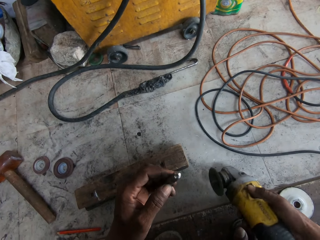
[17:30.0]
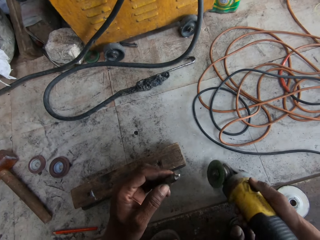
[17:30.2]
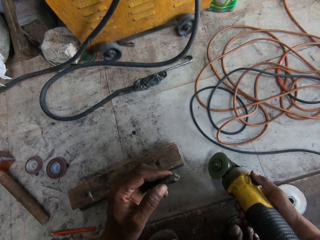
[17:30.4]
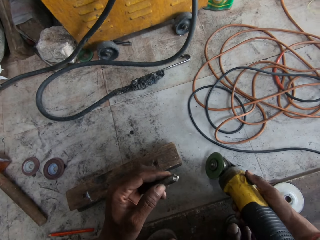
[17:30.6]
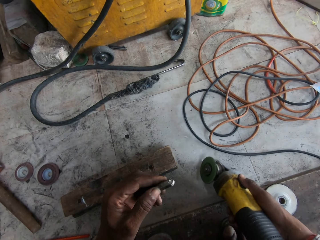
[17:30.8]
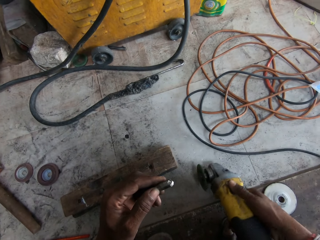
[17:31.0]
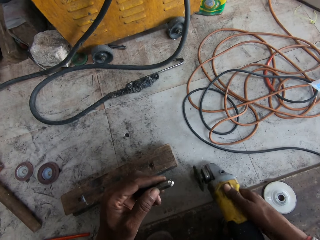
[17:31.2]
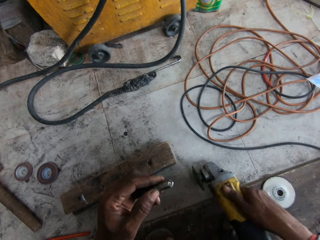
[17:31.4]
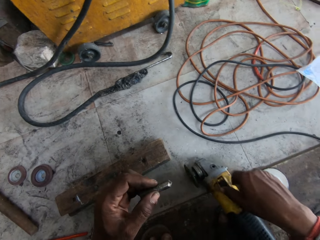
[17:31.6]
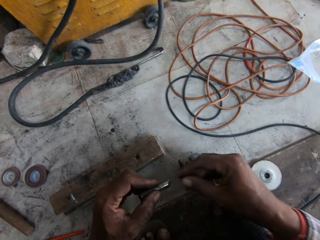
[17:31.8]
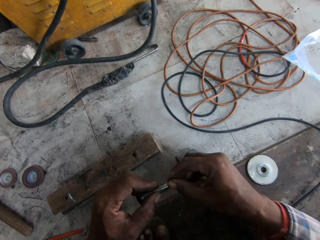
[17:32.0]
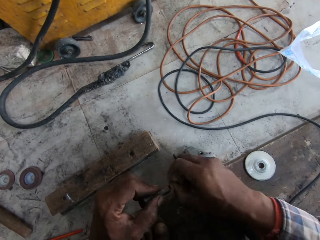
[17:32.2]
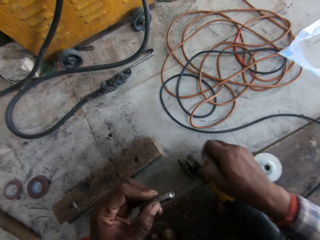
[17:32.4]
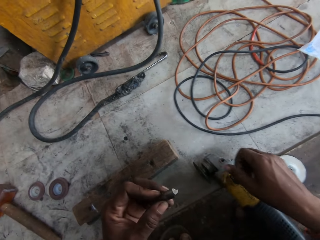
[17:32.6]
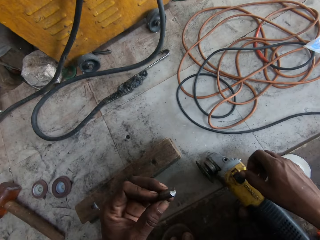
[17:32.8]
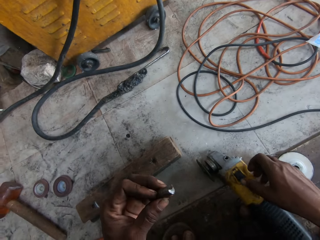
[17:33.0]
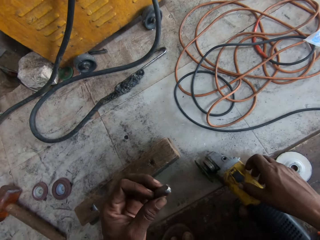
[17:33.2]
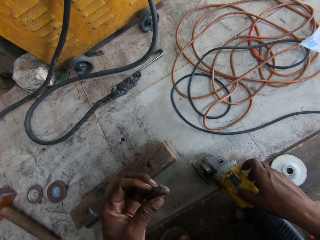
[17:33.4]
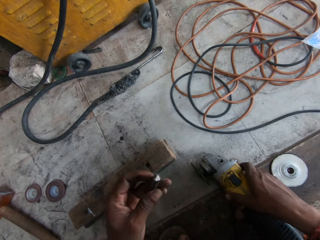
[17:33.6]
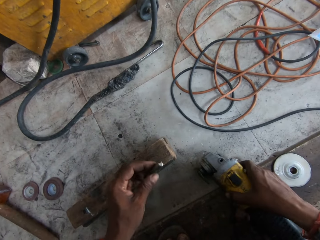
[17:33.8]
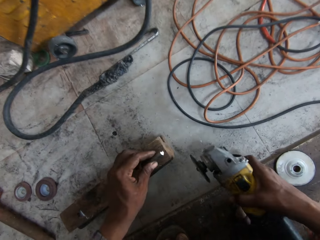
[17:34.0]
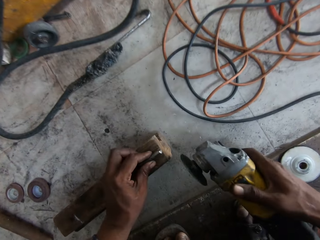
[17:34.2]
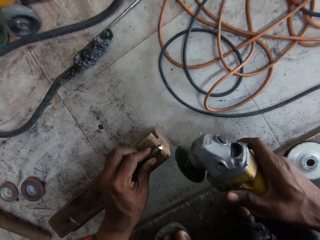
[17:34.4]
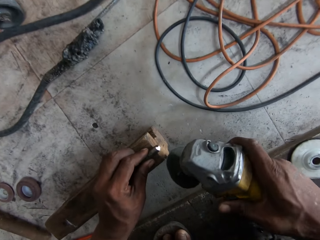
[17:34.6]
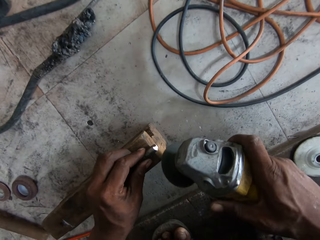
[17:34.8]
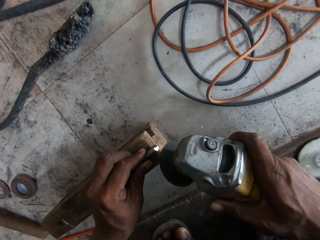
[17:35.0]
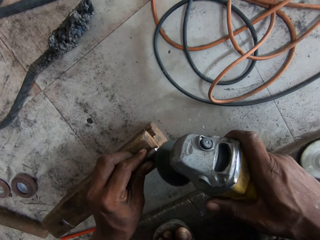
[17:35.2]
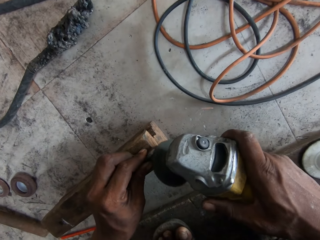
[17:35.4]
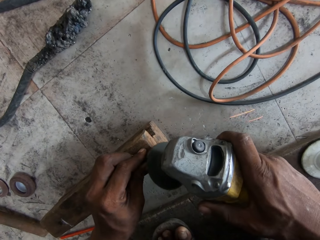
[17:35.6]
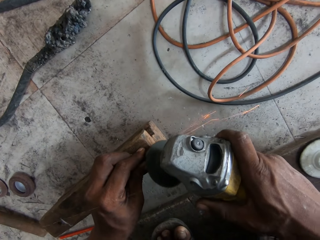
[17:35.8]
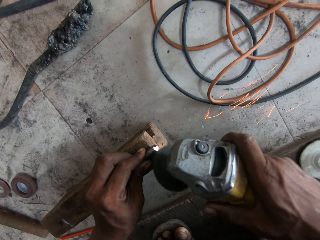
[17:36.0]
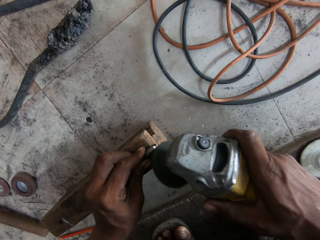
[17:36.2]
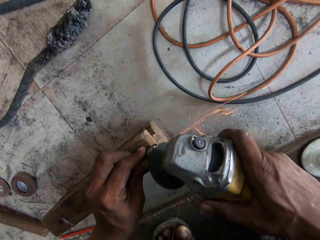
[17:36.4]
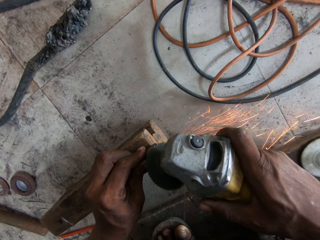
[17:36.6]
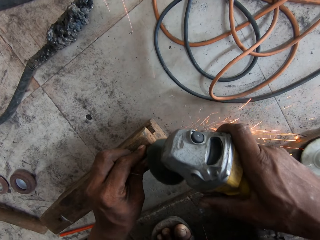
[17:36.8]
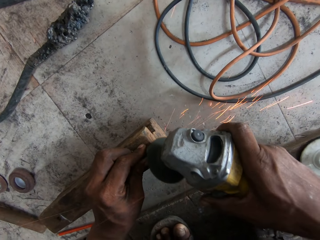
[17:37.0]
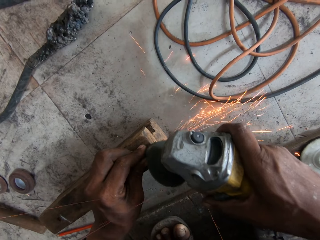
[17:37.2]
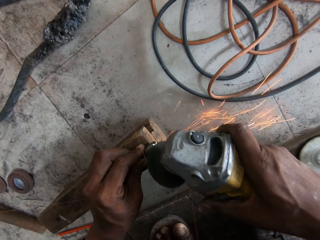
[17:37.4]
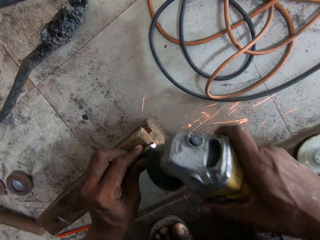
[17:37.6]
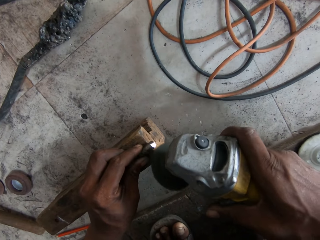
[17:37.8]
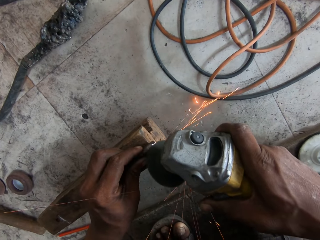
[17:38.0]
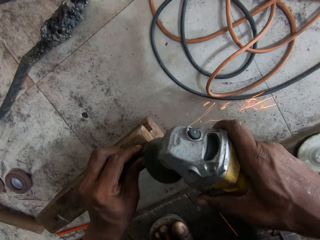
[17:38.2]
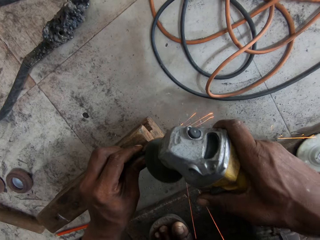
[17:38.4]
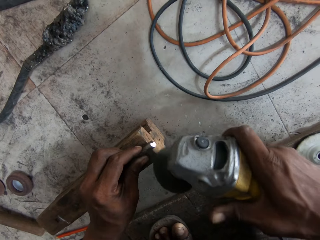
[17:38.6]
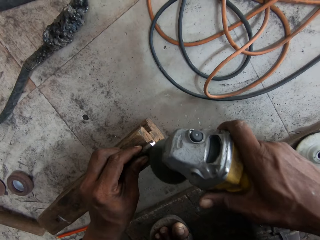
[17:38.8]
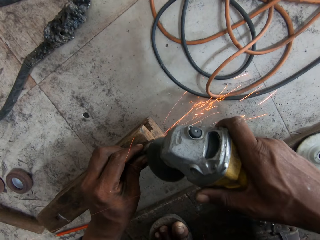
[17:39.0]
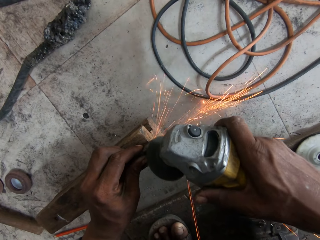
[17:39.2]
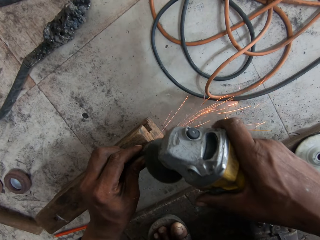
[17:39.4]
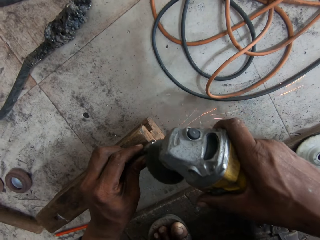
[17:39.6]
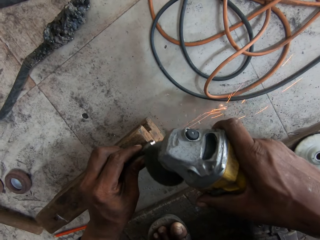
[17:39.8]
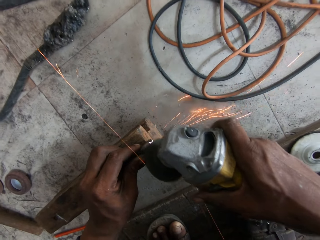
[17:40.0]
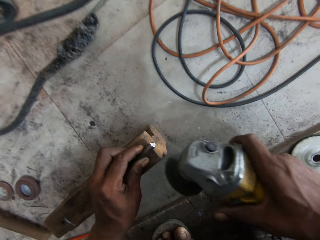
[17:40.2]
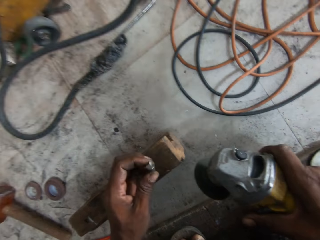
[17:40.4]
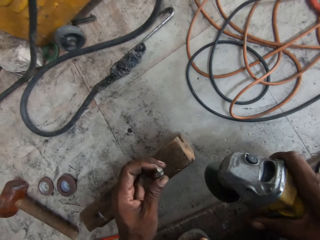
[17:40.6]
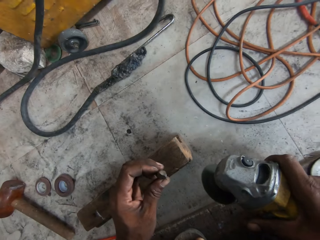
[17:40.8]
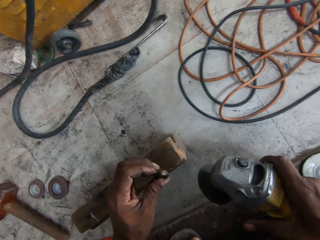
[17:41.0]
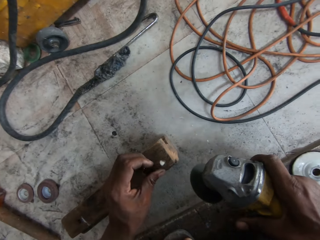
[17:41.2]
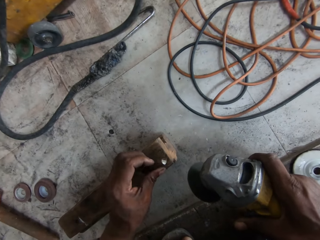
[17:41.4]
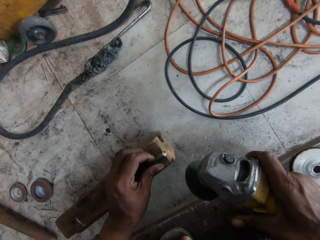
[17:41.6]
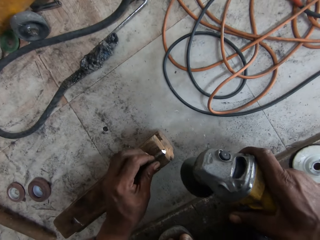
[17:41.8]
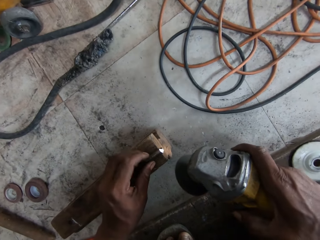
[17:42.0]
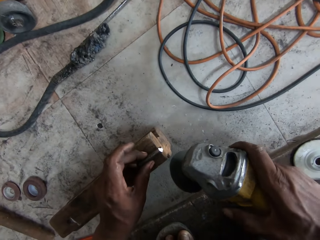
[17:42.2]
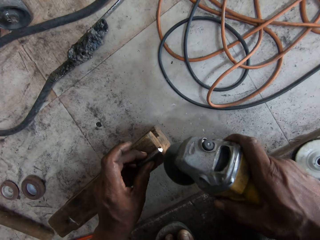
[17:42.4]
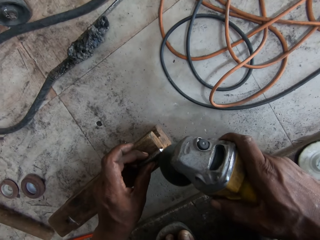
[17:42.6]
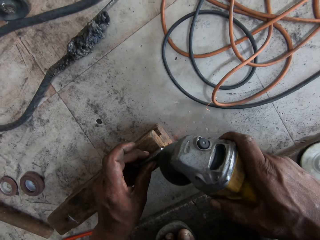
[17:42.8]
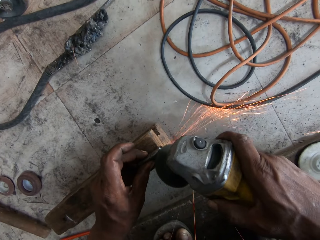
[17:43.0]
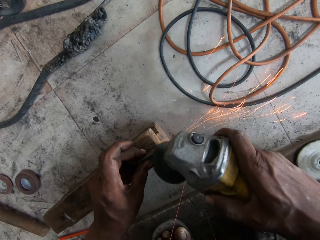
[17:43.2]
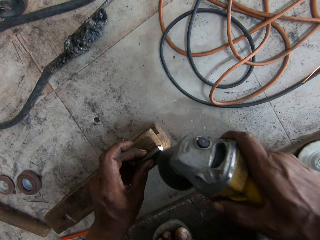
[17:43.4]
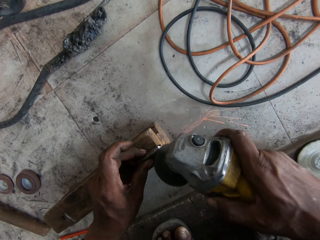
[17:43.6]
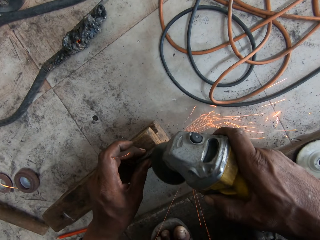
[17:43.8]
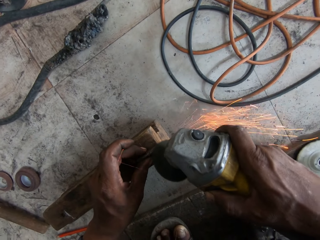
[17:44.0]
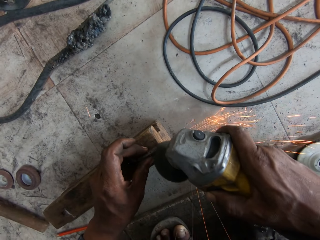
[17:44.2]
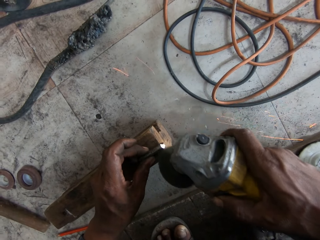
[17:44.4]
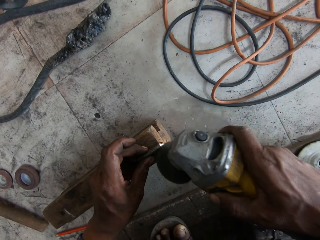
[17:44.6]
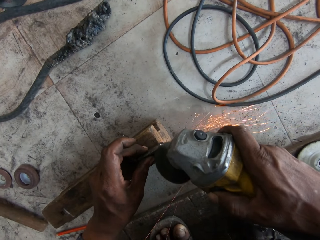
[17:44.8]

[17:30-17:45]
The camera wearer drops the angle grinder on the floor with his right hand. He touches the countersink drill bit with his right hand. He picks up the angle grinder from the floor with his right hand. He drops the countersink drill bit on the piece of wood with his left hand. He sharpens the countersink drill bit on the piece of wood with the angle grinder in his right hand. He picks up the countersink drill bit from the piece of wood with his left hand. He drops the countersink drill bit on the piece of wood with his left hand. He sharpens the countersink drill bit on the piece of wood with the angle grinder in his right hand.

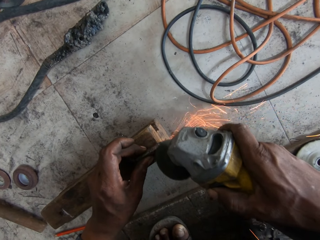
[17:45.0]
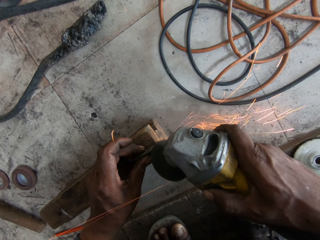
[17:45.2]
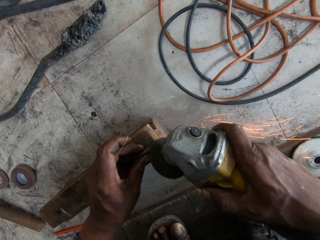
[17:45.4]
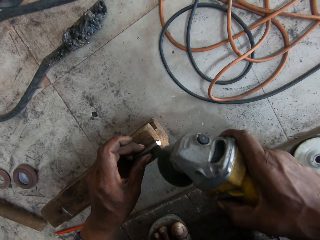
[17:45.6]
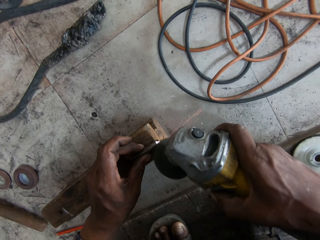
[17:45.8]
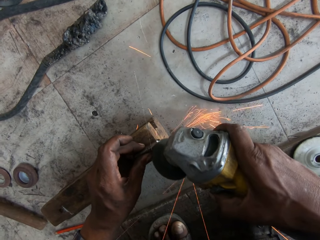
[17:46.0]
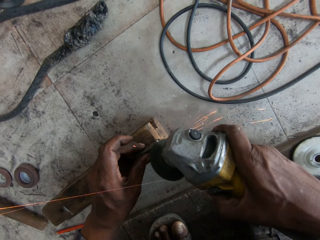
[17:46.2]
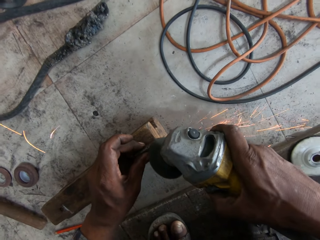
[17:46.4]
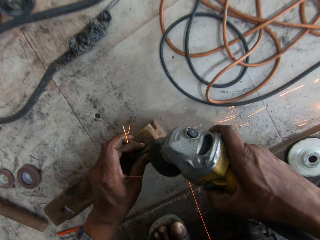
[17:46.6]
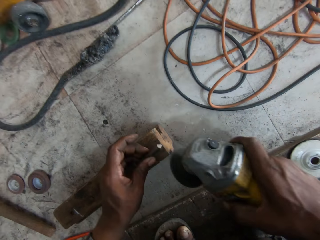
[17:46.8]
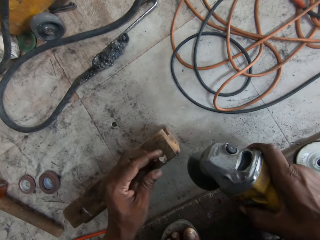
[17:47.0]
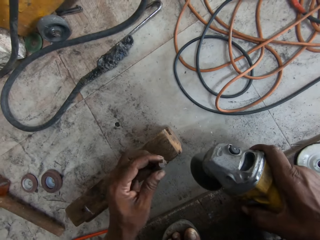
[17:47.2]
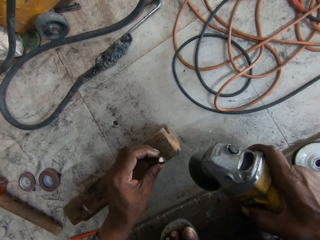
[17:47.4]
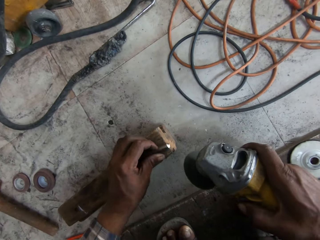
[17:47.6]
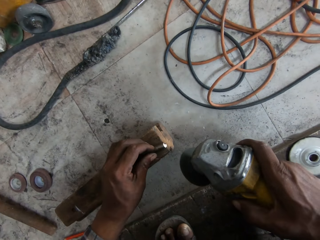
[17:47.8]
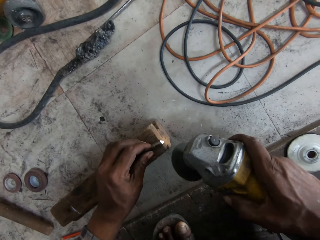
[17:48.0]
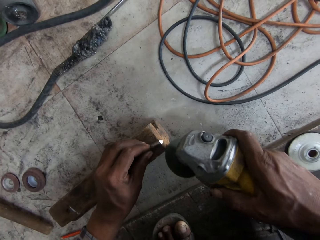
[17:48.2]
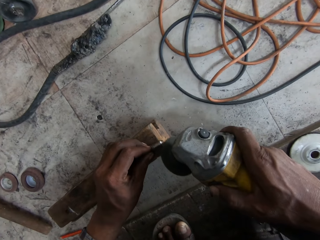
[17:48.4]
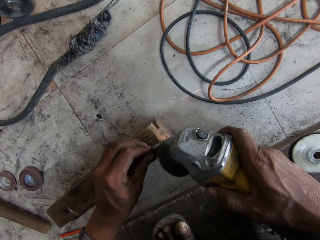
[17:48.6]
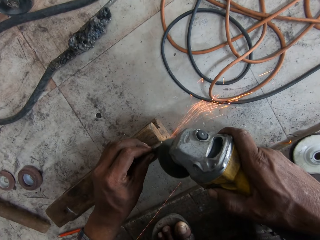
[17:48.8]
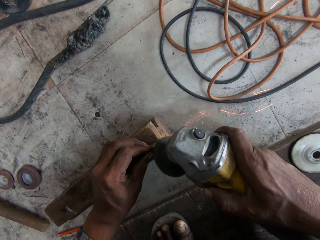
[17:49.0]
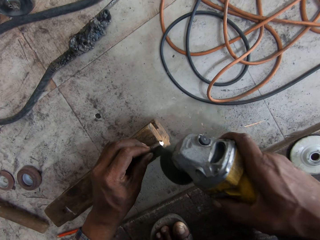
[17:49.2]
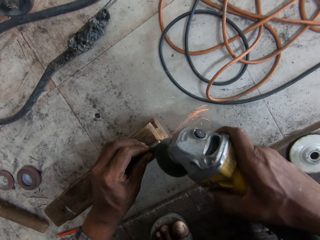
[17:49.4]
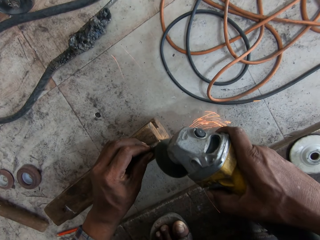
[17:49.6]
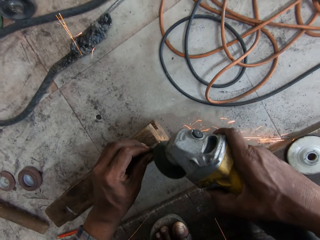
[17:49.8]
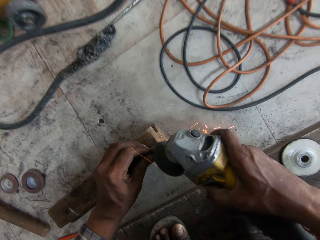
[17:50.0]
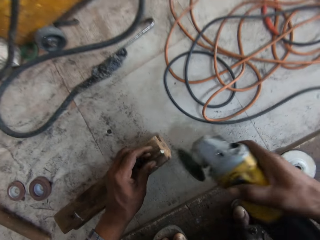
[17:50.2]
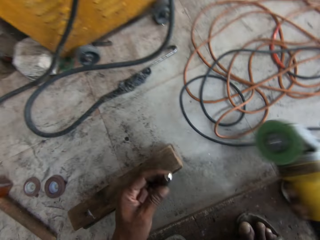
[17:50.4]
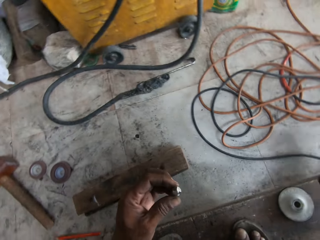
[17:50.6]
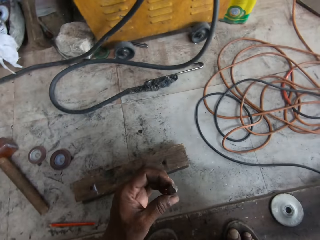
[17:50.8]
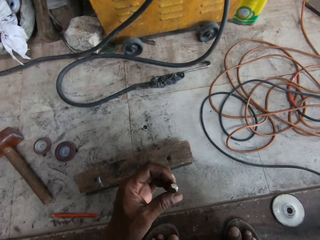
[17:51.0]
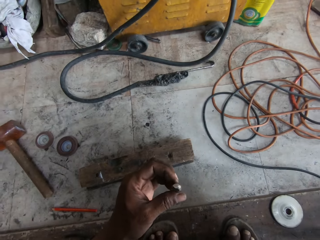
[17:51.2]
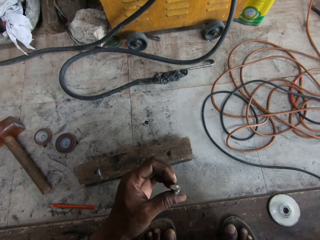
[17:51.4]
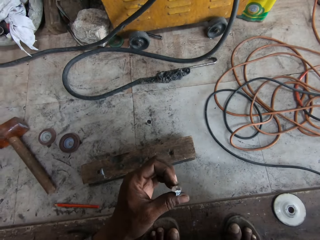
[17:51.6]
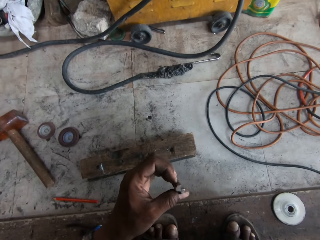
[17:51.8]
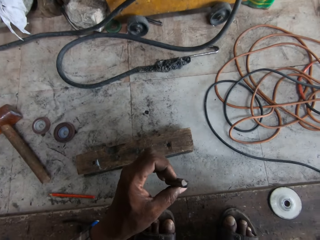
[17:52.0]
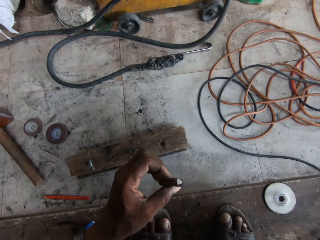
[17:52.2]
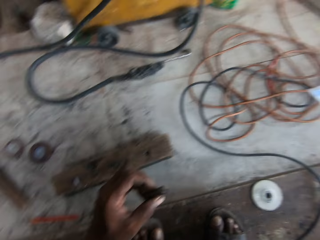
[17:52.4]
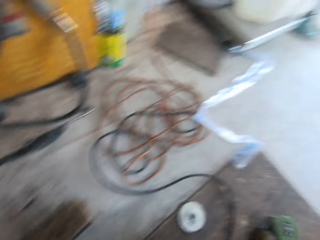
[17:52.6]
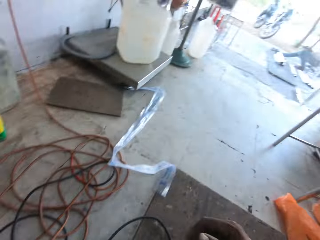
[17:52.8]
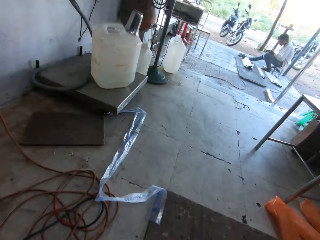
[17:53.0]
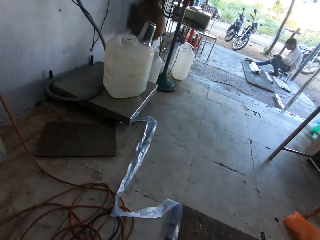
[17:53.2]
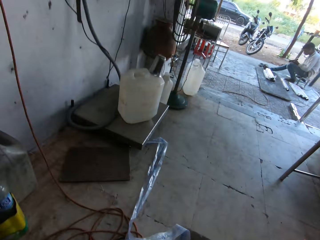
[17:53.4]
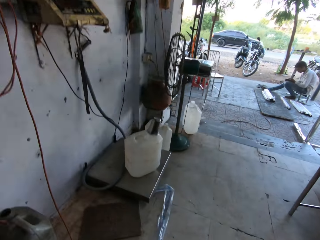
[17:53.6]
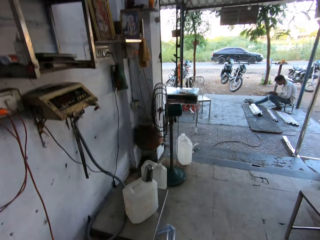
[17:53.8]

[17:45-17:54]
The camera wearer picks up the countersink drill bit from the piece of wood with his left hand. He drops the countersink drill bit on the piece of wood with his left hand. He sharpens the countersink drill bit on the piece of wood with the angle grinder in his right hand. He picks up the countersink drill bit from the piece of wood with his left hand.
